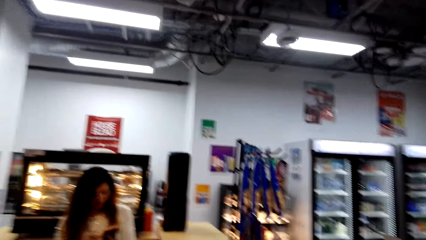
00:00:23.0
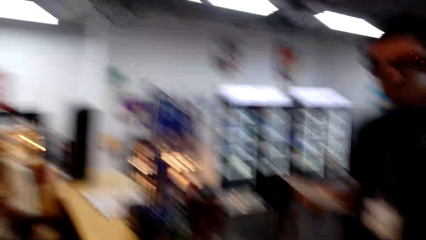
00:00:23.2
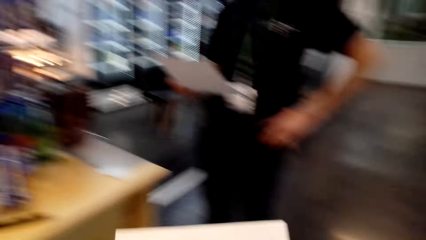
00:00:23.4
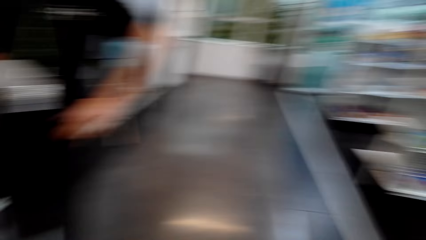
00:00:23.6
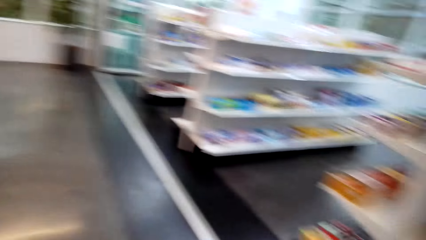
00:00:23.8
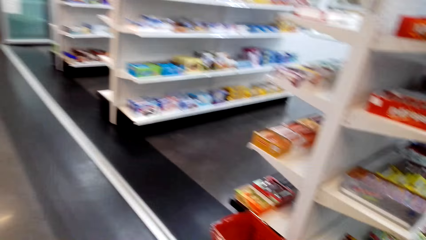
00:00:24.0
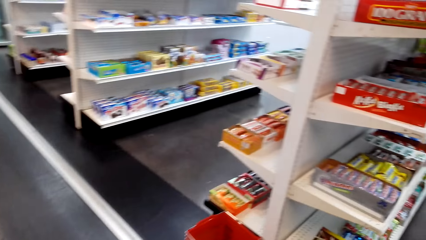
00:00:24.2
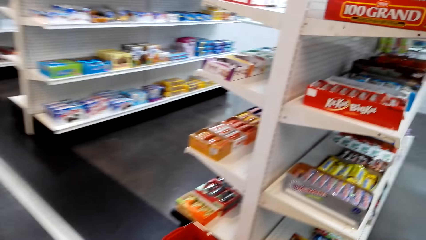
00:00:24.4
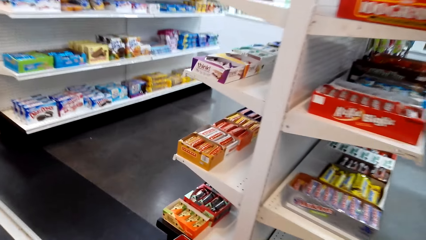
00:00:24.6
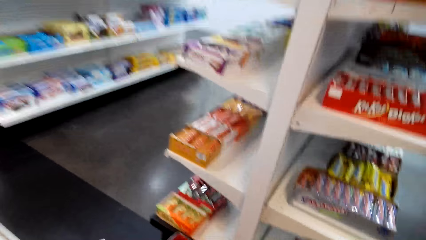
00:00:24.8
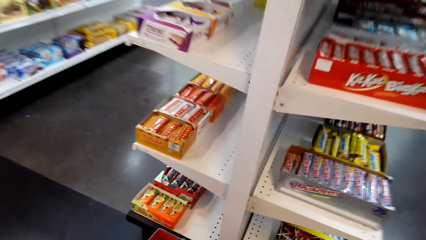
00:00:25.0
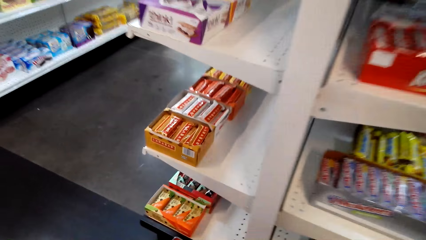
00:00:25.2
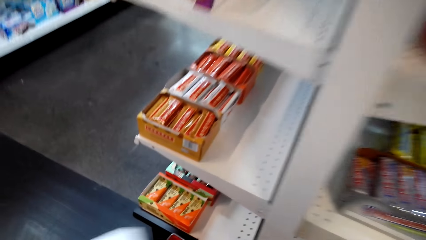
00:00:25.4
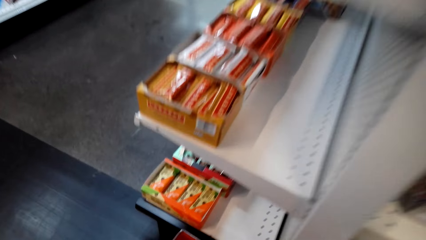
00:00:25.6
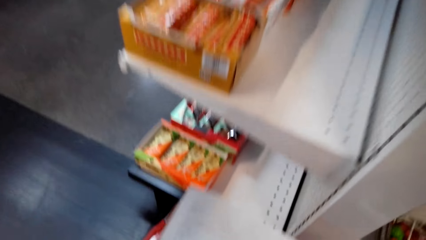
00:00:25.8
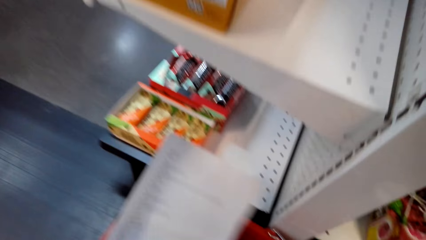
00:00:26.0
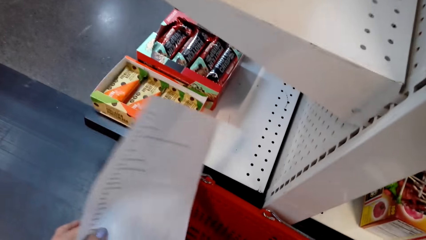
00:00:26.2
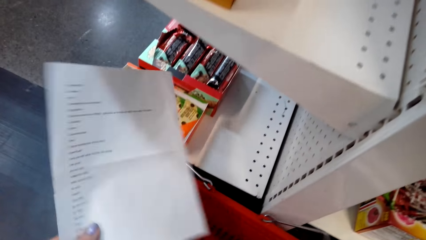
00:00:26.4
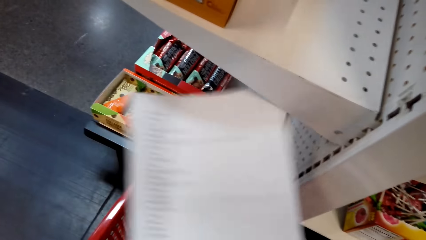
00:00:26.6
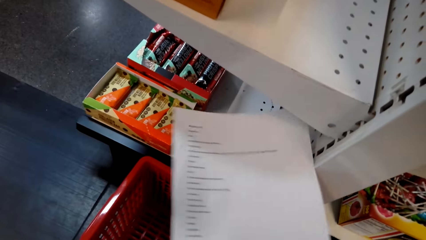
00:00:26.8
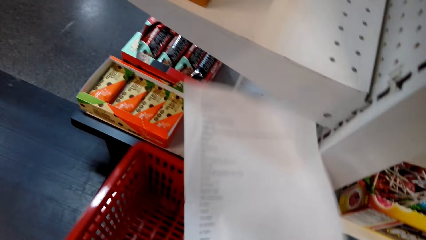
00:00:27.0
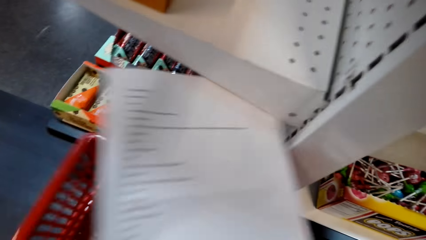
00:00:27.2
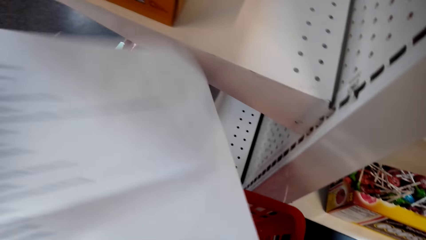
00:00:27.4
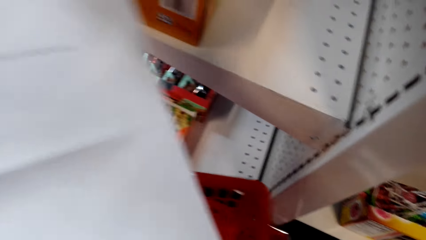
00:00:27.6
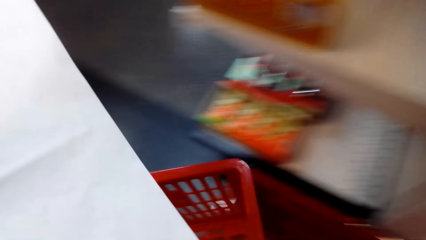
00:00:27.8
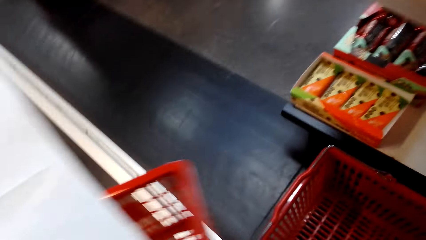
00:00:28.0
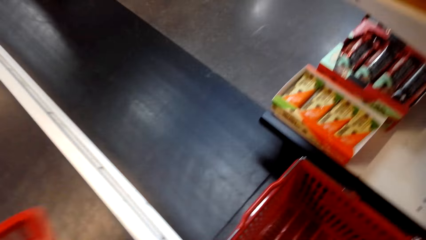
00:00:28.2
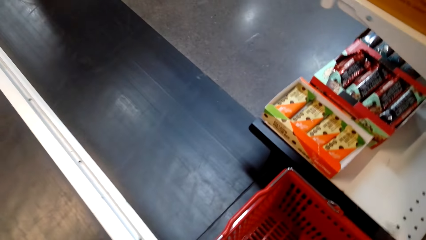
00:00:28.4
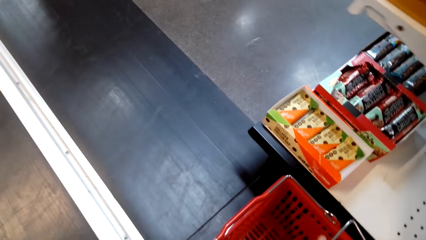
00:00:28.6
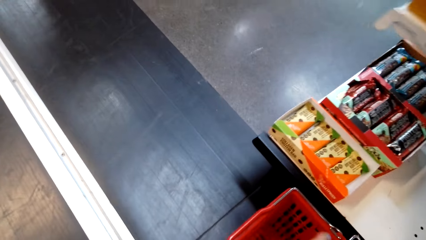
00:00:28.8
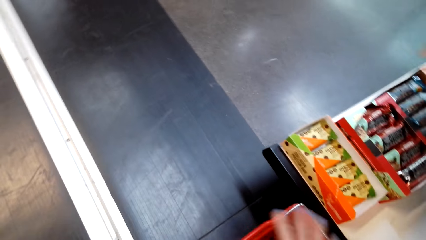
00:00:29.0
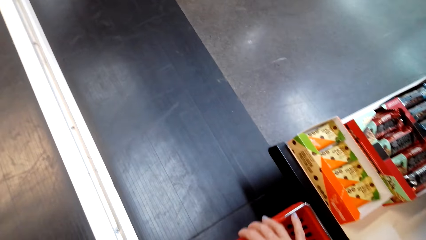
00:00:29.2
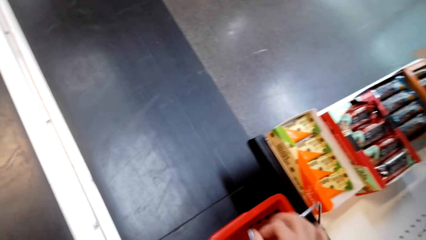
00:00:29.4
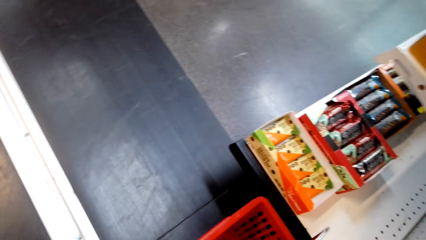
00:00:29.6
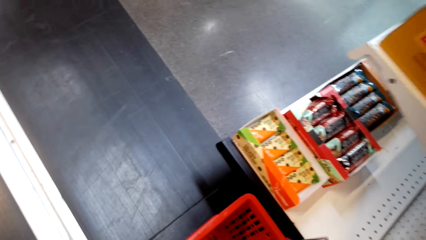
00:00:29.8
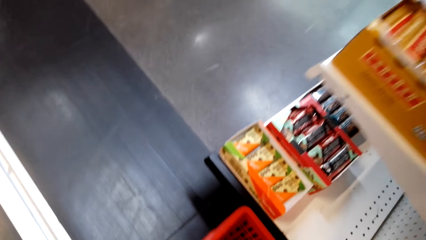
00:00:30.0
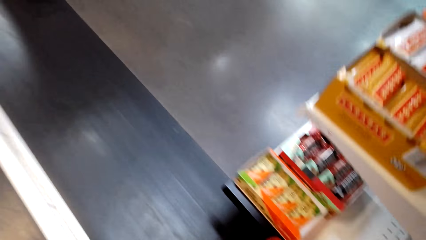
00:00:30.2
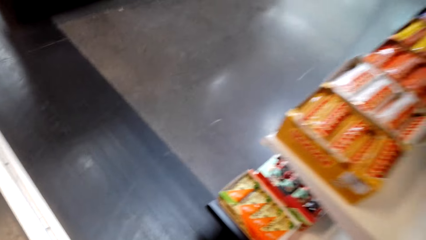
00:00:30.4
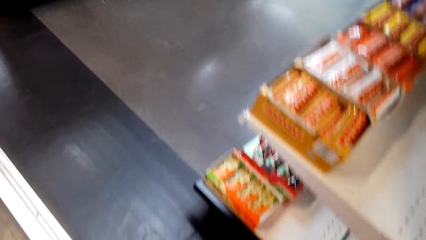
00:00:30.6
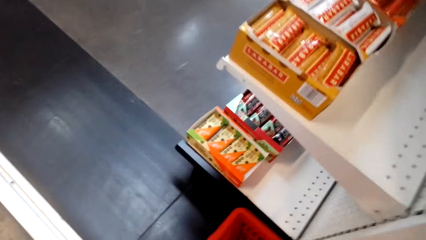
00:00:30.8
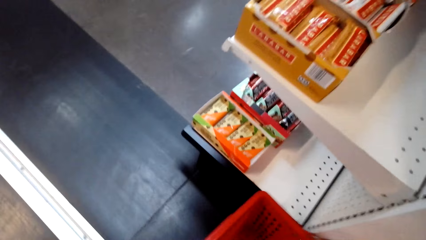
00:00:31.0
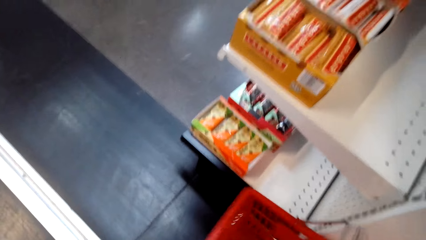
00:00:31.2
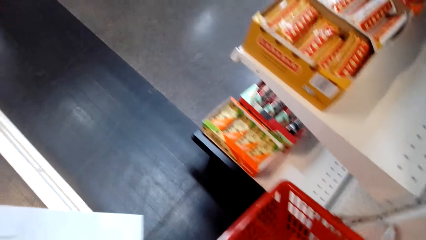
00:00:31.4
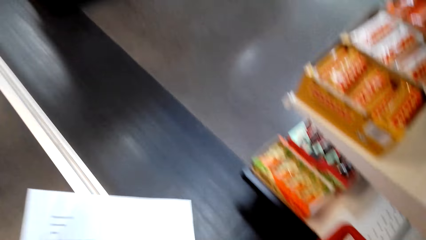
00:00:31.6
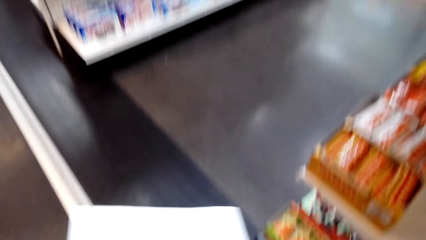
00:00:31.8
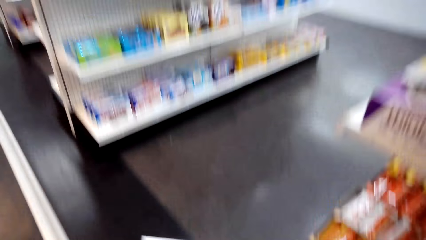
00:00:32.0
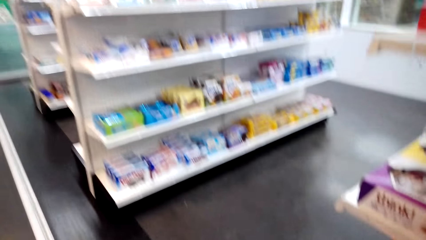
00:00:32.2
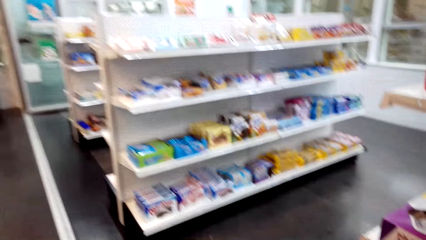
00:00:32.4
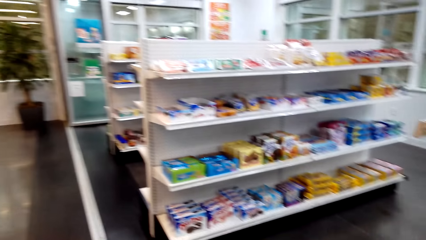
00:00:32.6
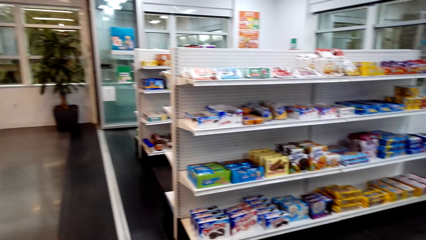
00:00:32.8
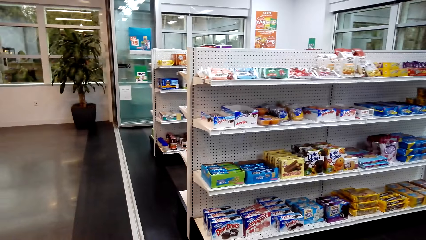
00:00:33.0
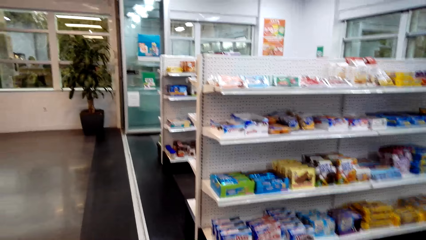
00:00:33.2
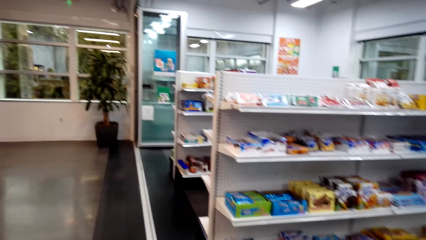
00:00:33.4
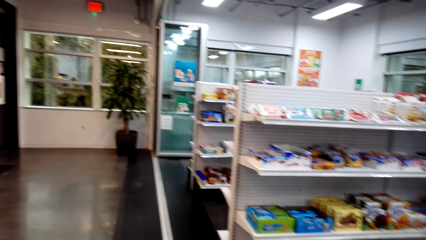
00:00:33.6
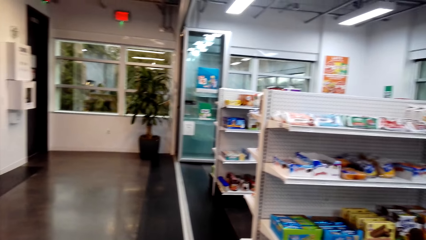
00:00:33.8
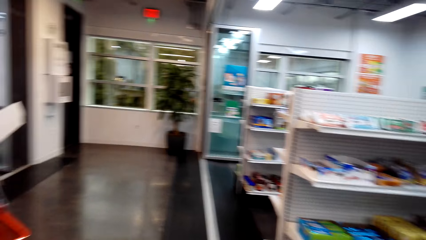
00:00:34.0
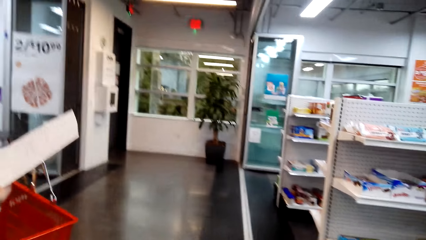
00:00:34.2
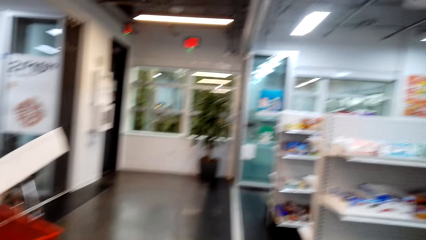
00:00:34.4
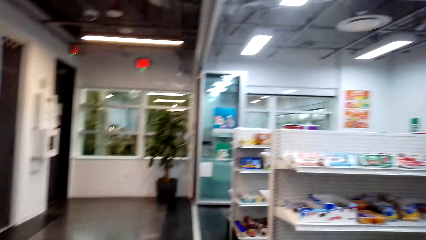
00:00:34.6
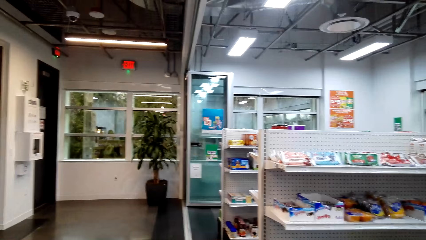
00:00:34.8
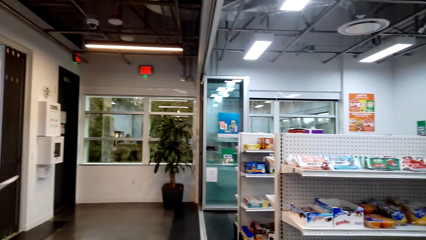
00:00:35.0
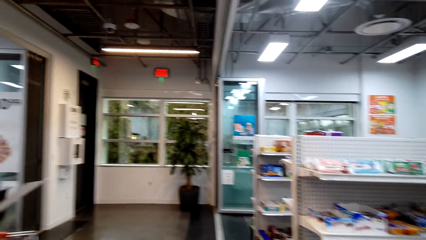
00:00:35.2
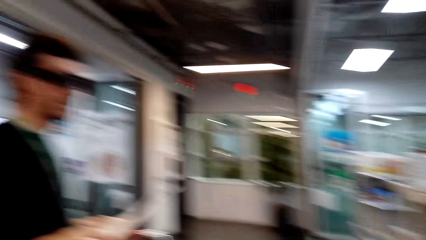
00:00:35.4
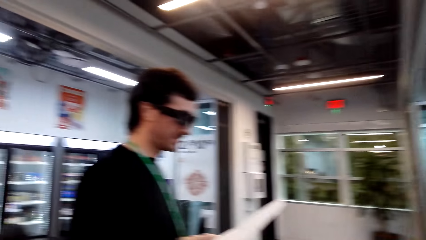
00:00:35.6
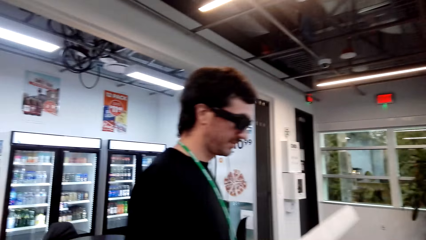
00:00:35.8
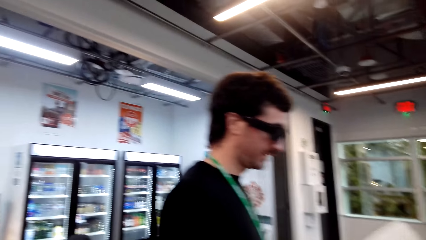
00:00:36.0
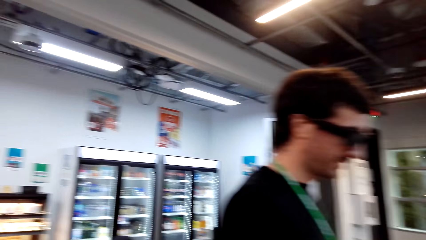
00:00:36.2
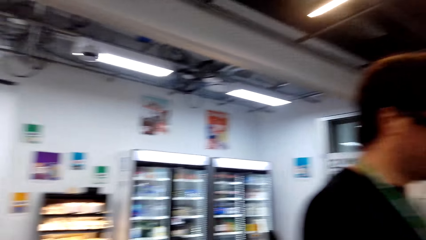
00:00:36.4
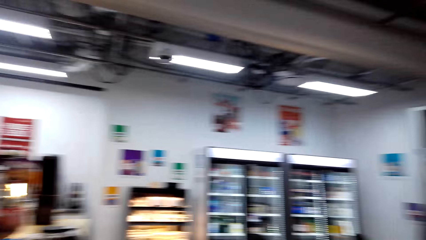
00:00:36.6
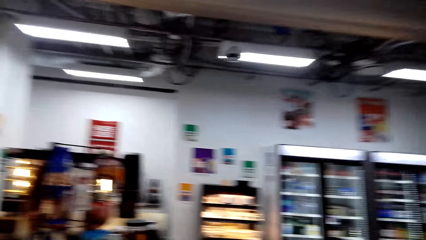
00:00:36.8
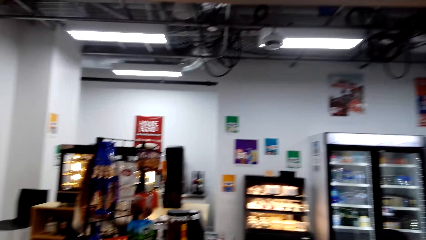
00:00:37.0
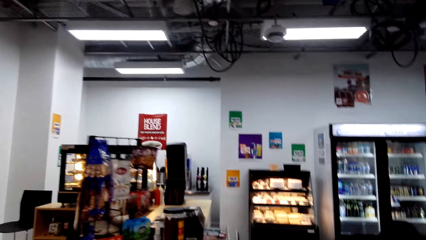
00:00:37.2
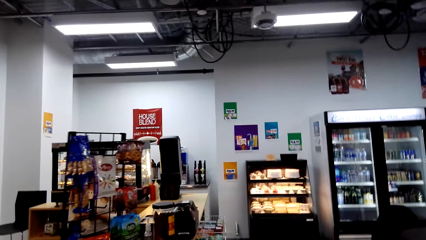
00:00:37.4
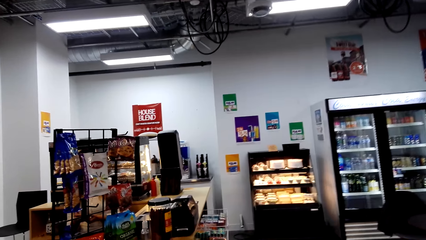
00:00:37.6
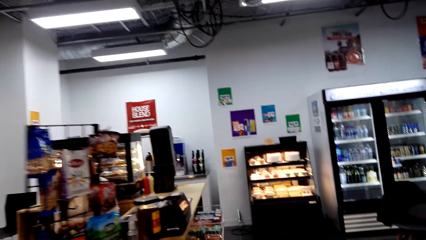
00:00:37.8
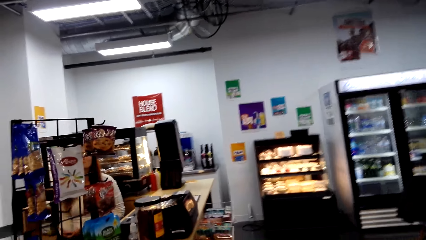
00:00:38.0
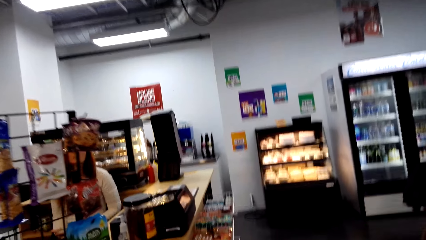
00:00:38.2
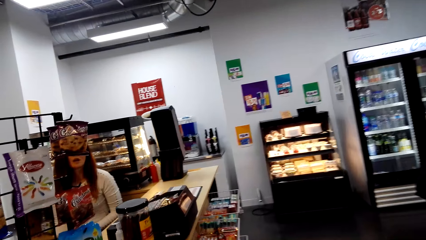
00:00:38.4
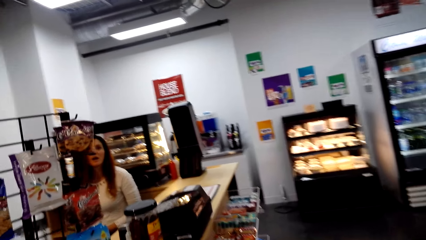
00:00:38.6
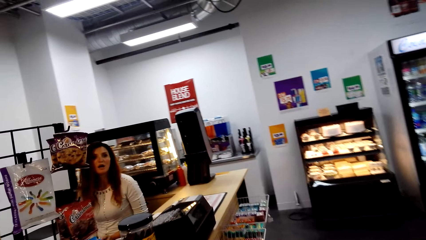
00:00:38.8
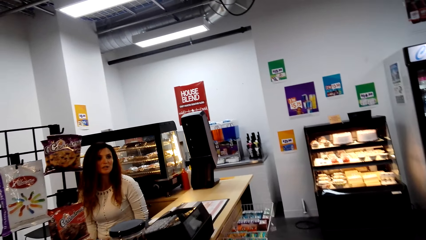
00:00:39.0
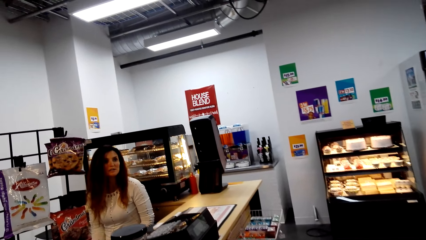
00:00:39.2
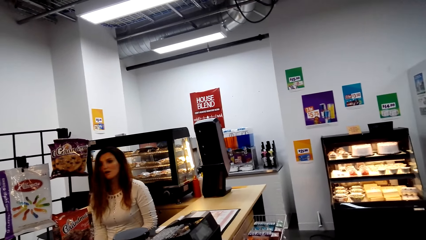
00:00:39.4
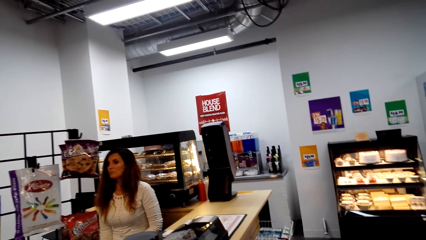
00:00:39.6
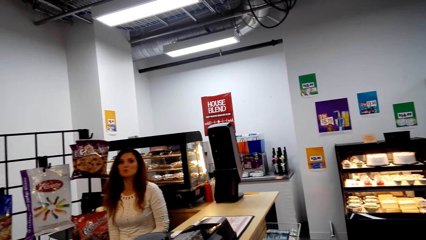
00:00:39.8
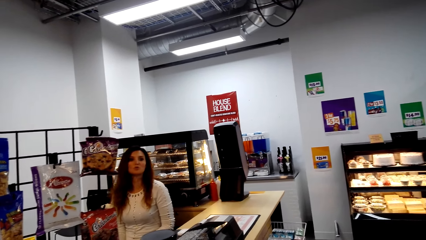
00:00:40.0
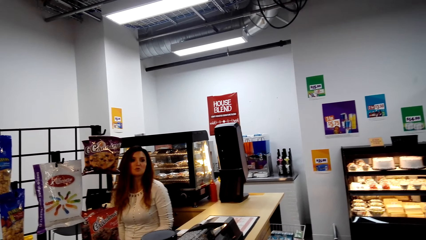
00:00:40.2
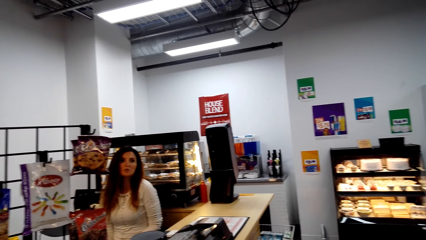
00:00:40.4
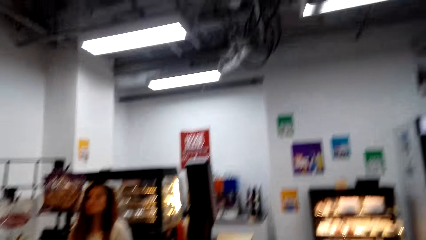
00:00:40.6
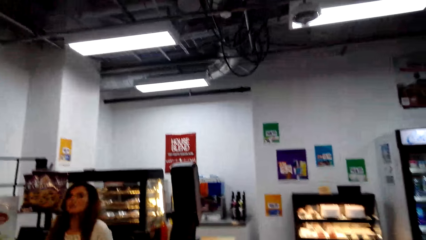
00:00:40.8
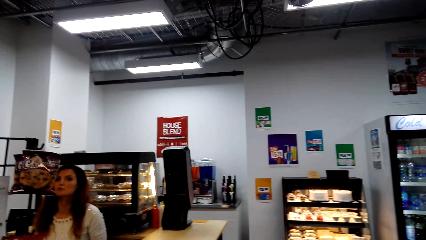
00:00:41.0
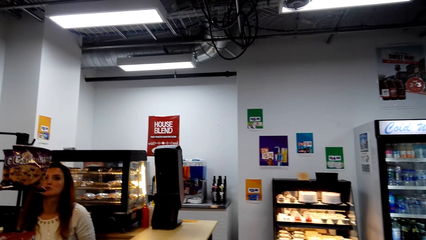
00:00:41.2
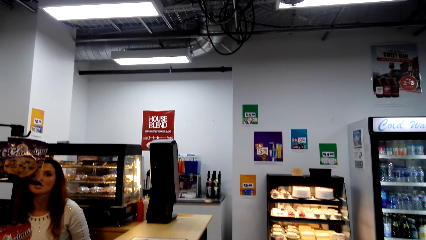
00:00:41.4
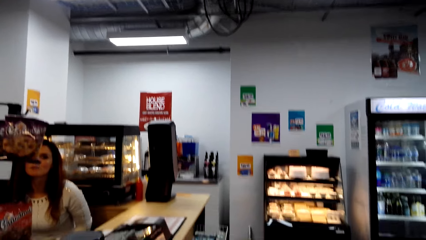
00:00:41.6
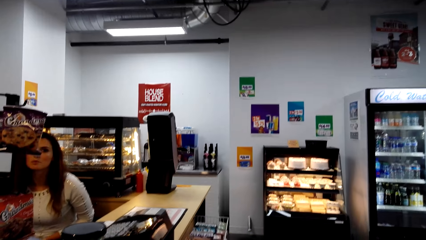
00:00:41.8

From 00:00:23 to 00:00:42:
A man interacts with a lady. The camera wearer walks around a supermarket. They look at a piece of paper. They pick up a trolley or tray from the floor. They look around the supermarket. They walk around the supermarket. They look around the supermarket. The man interacts with the camera wearer. The camera wearer talks to the man. They walk around the supermarket. They interact with the lady.
